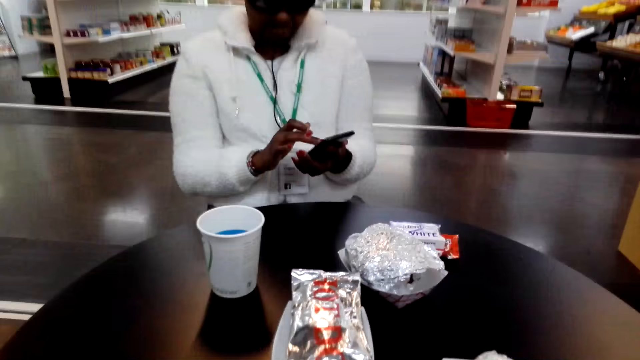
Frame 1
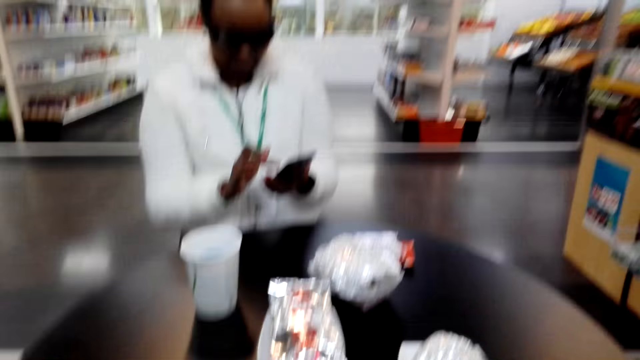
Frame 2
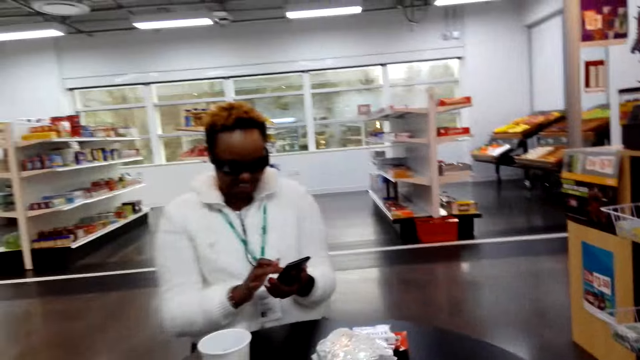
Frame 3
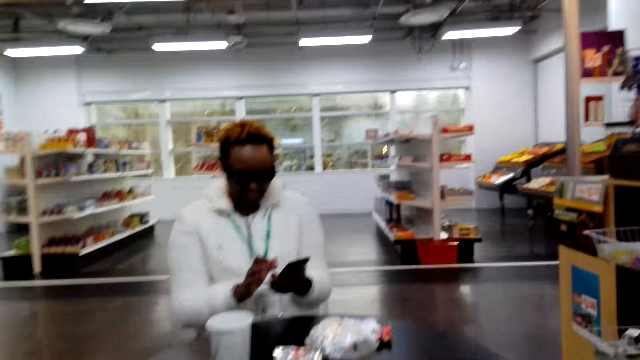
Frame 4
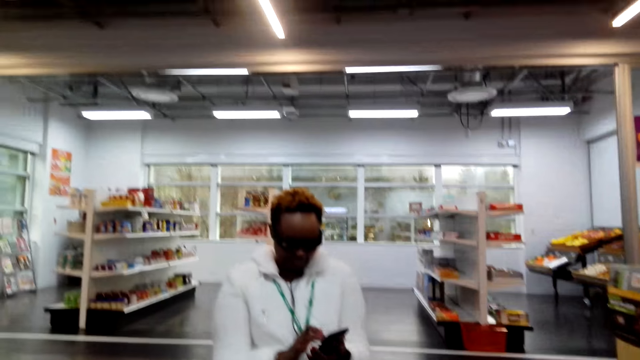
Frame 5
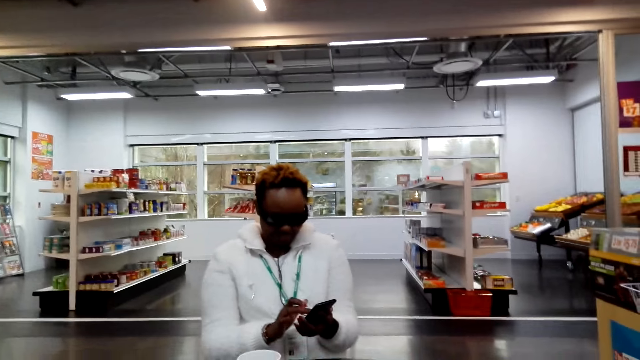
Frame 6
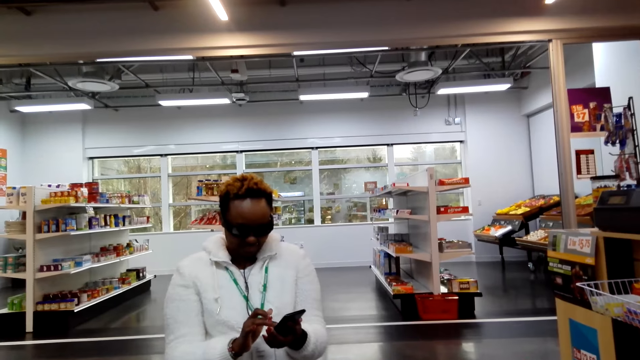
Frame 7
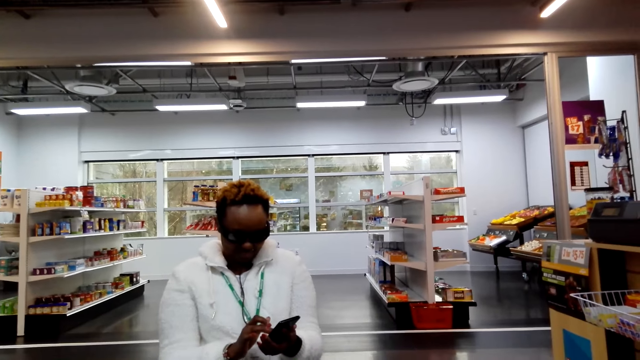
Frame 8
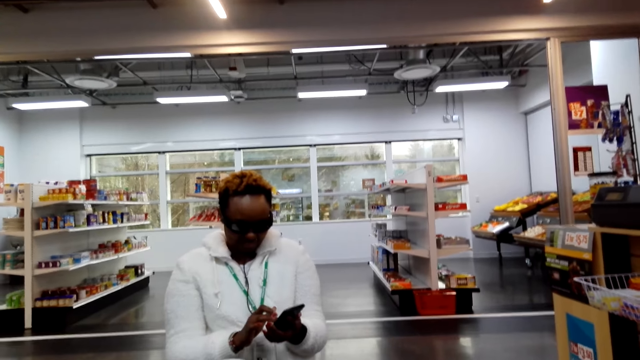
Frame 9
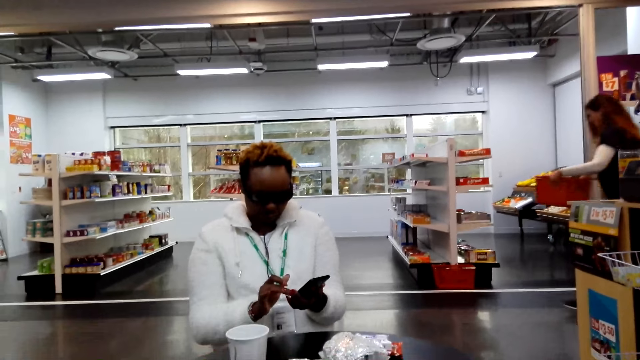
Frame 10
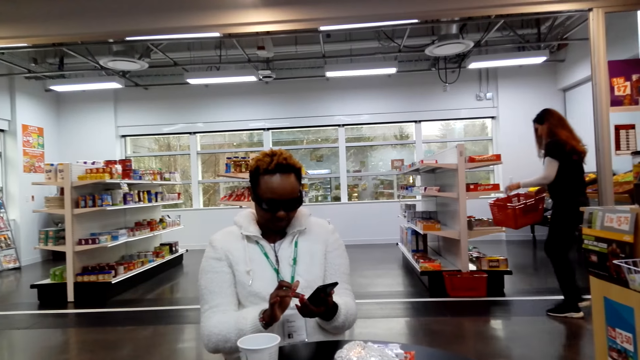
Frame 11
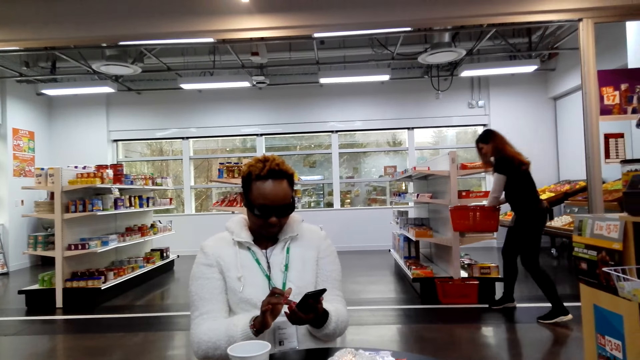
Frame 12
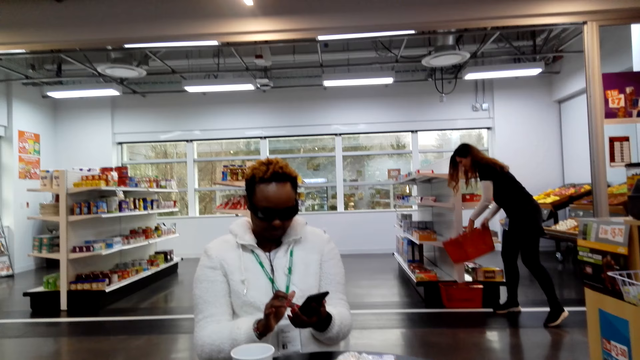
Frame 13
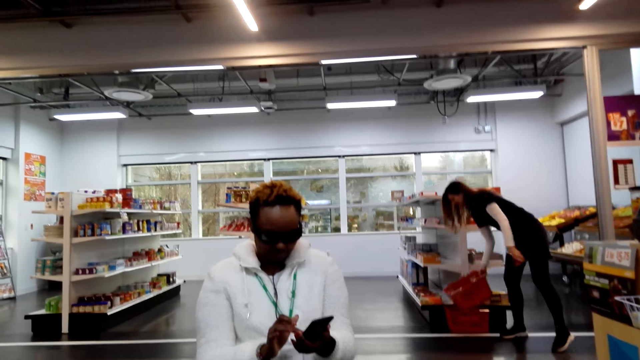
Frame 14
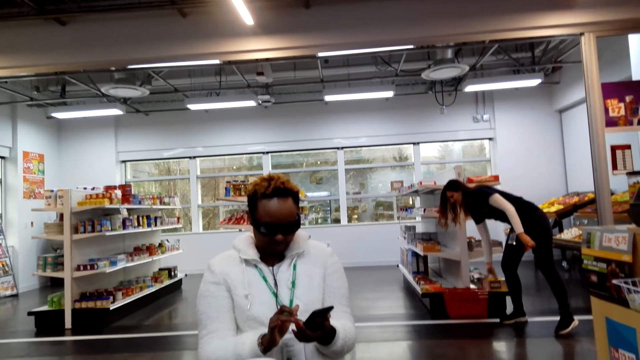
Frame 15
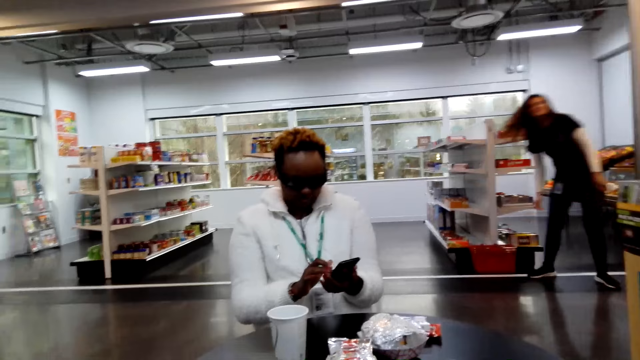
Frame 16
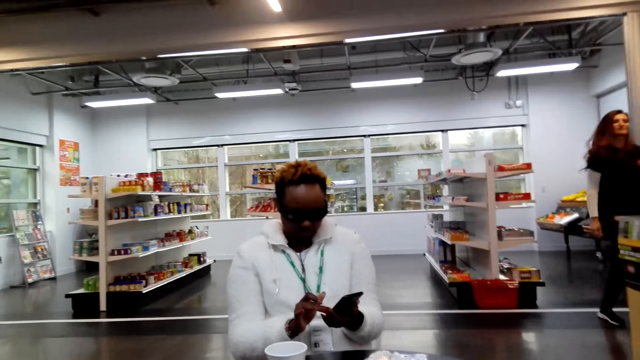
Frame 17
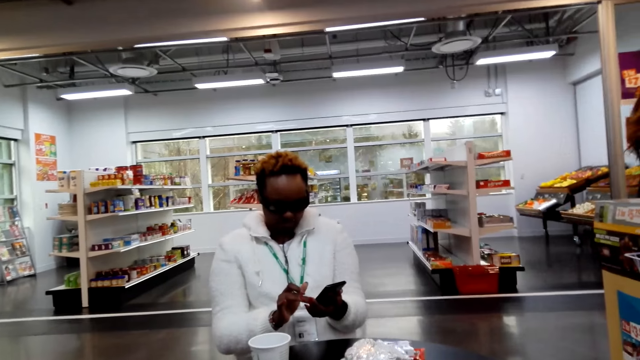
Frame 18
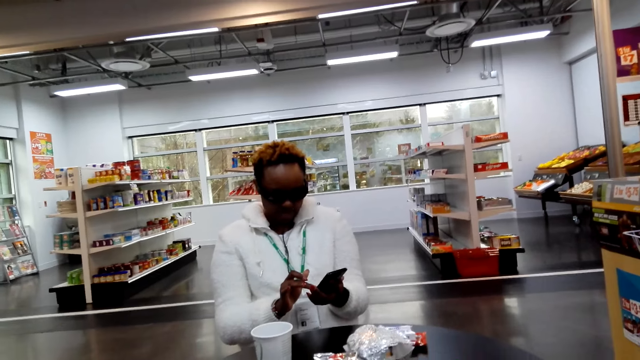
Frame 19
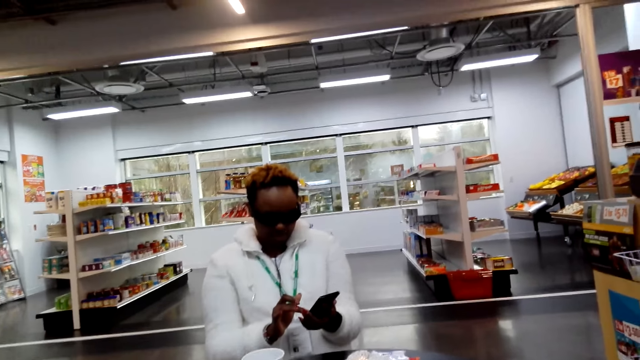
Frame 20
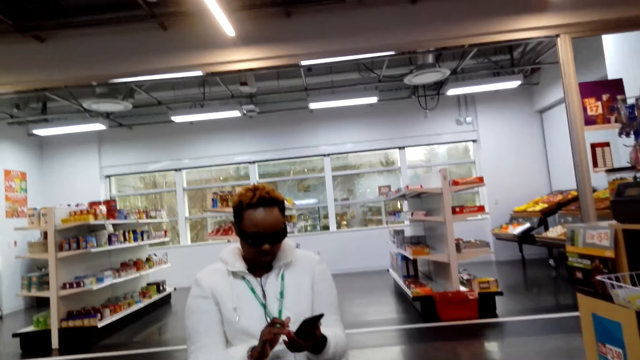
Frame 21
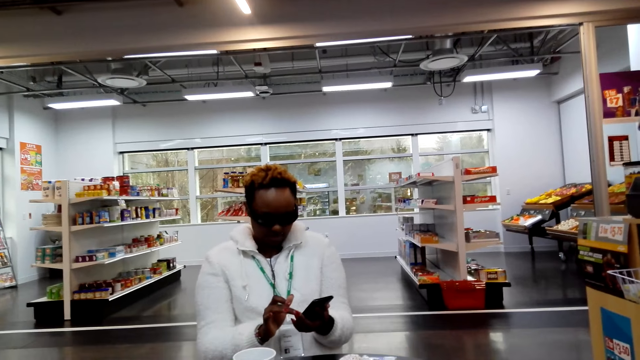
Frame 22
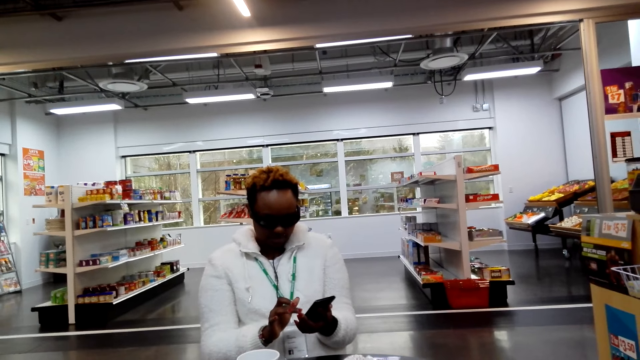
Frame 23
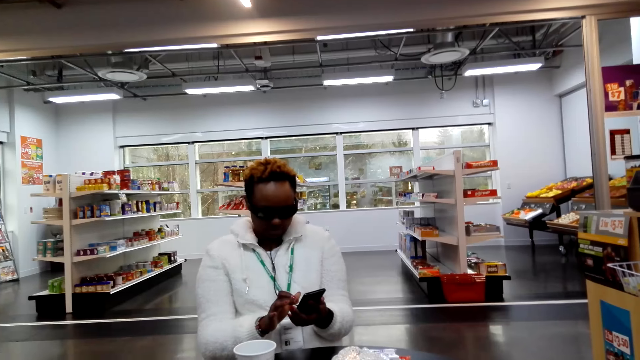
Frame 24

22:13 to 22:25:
A woman uses the phone. Another woman holds a basket and puts the shopping baskets down. The first woman uses the phone.

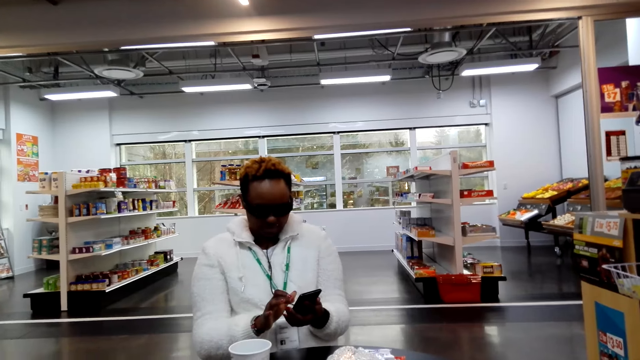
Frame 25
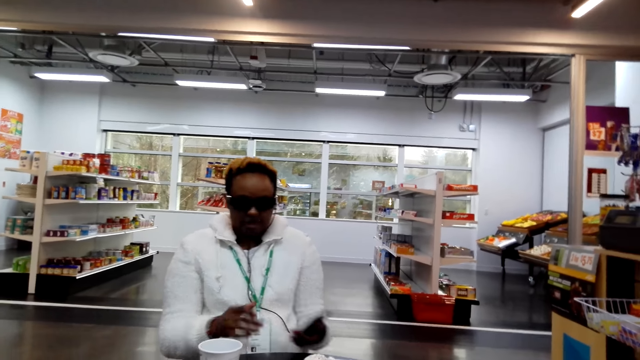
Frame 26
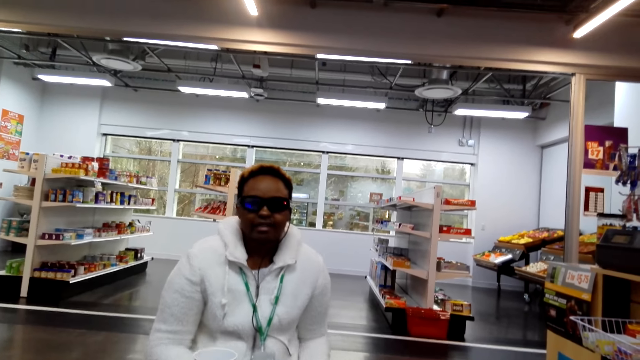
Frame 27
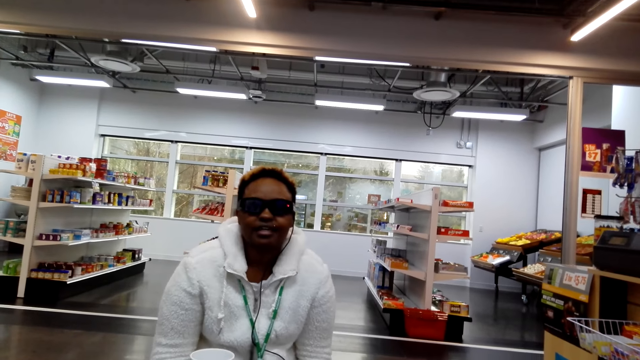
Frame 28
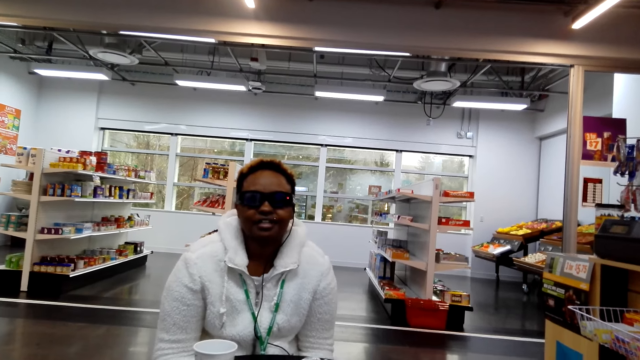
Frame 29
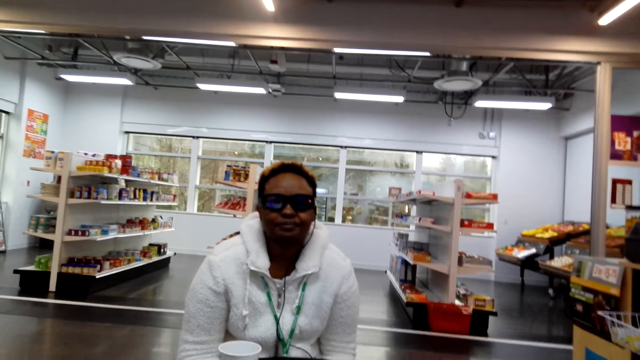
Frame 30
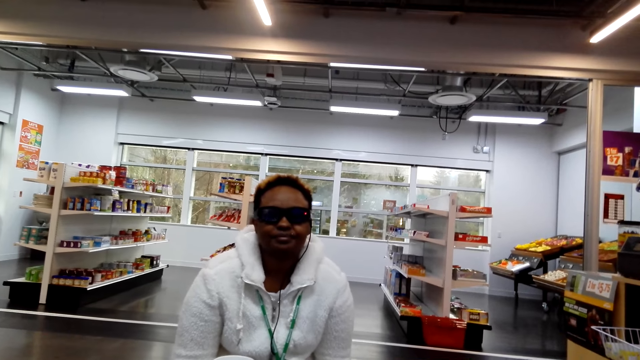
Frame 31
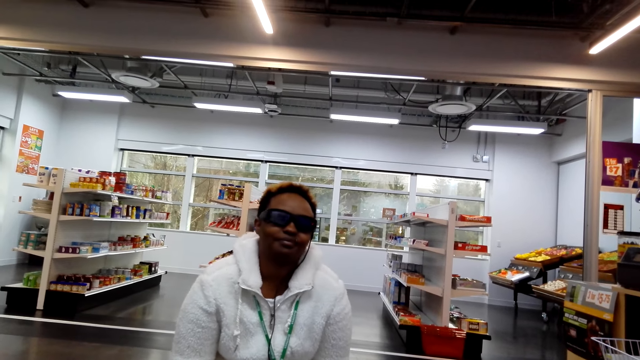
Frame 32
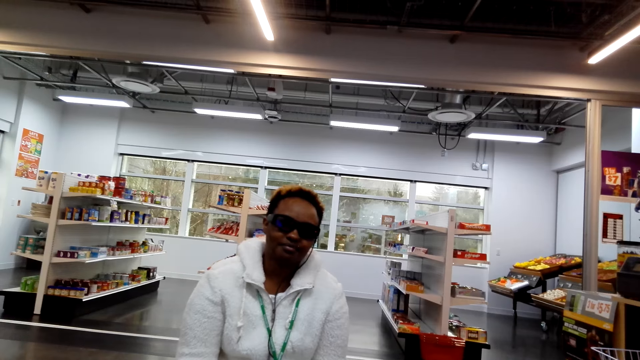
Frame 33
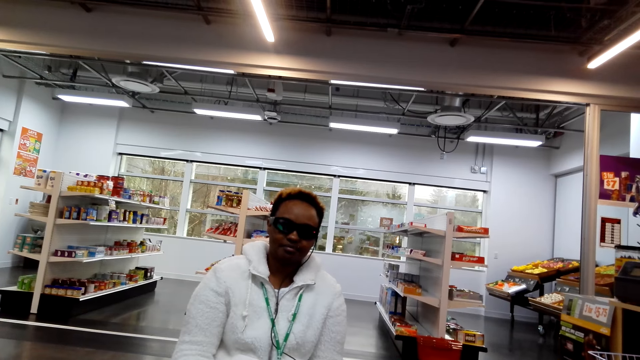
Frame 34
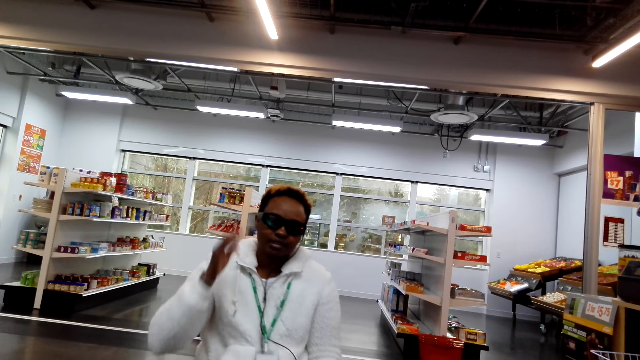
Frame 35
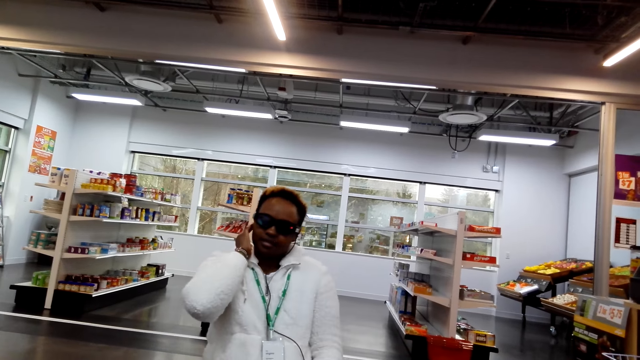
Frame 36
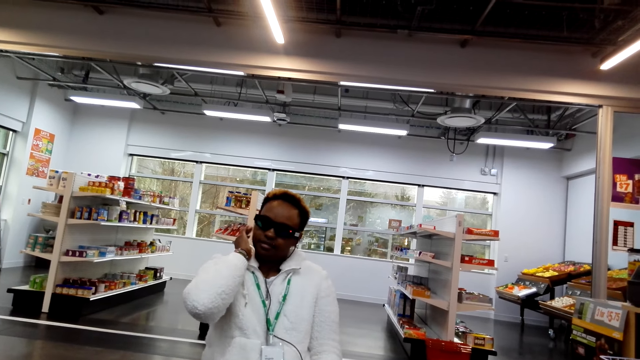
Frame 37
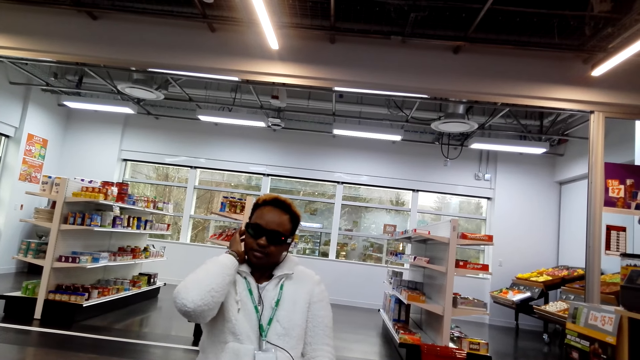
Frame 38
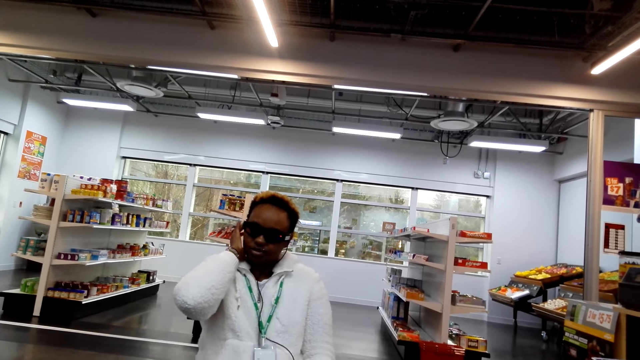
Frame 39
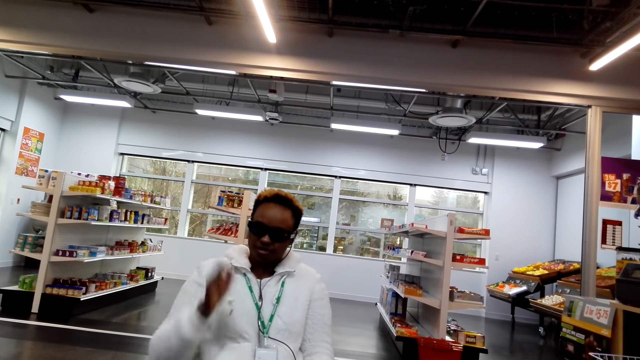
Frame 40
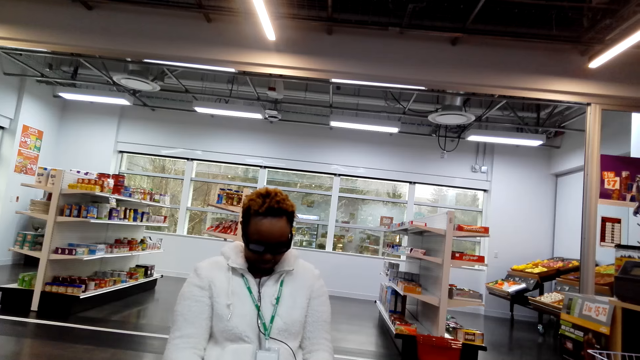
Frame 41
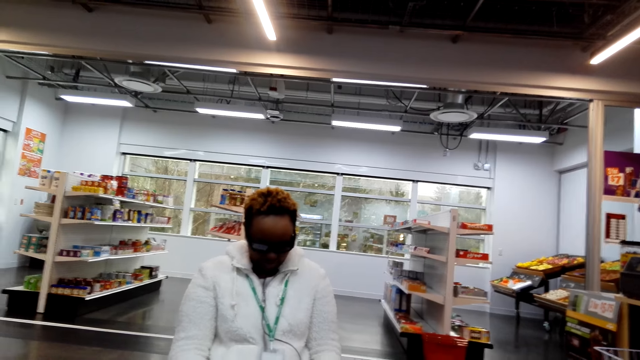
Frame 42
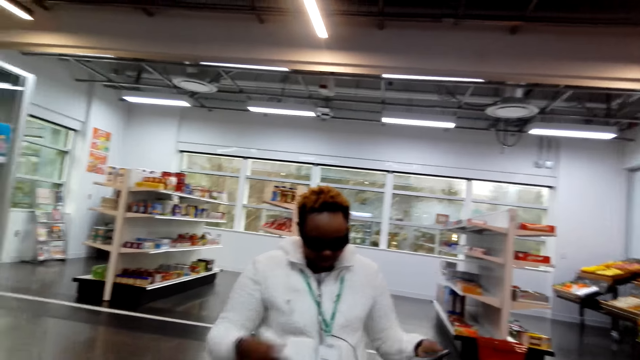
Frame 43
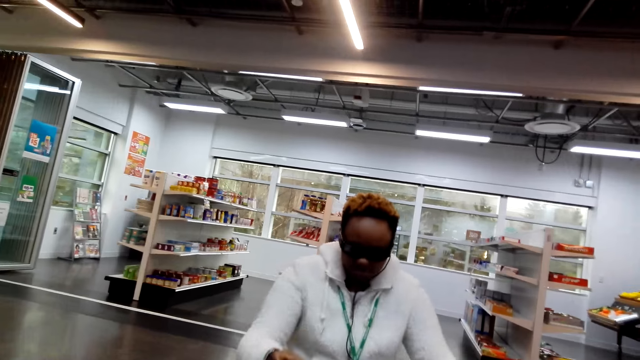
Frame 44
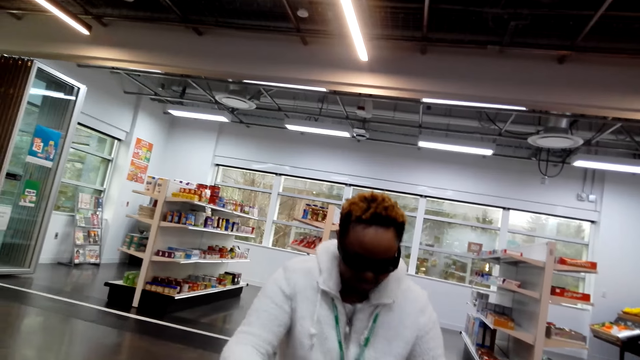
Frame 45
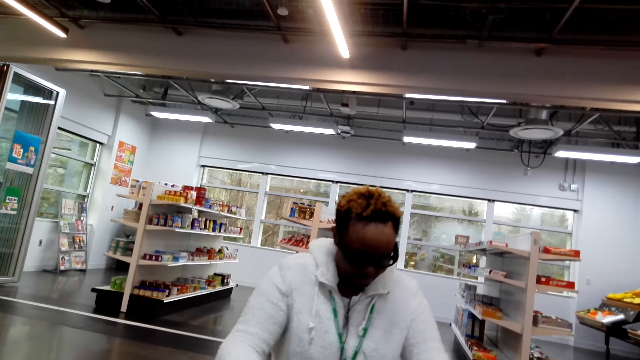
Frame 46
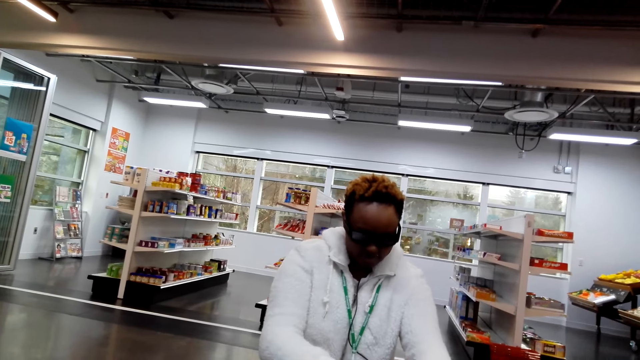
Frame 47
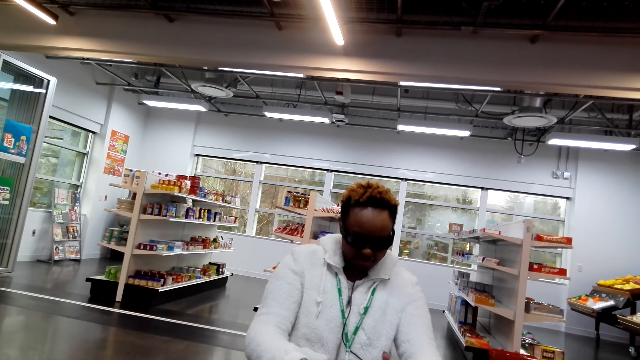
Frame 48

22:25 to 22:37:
A woman puts the phone aside. She touches her ear. She puts the phone on the table. She moves around.
